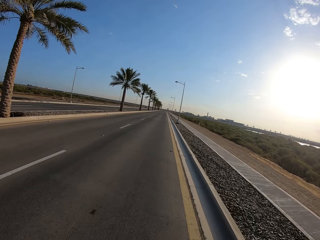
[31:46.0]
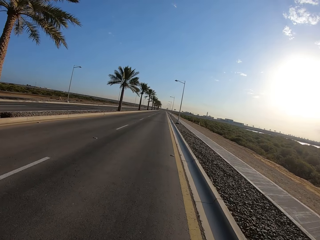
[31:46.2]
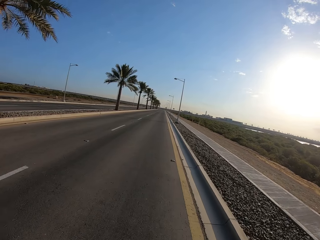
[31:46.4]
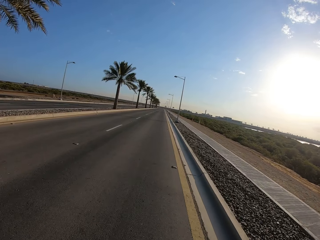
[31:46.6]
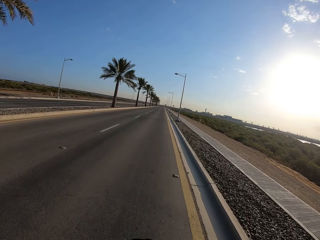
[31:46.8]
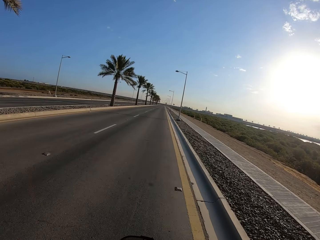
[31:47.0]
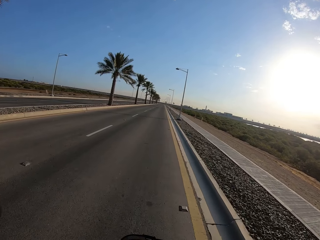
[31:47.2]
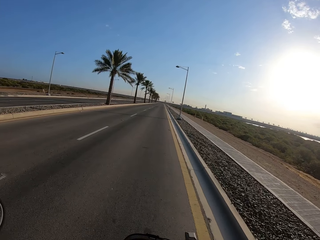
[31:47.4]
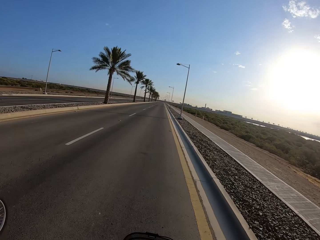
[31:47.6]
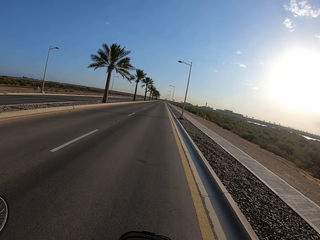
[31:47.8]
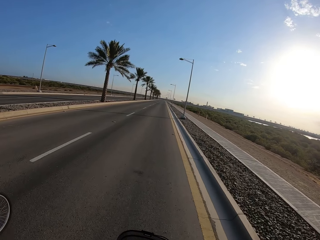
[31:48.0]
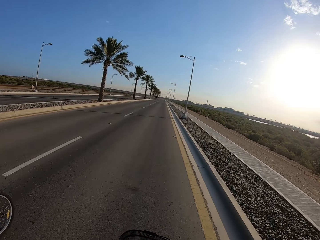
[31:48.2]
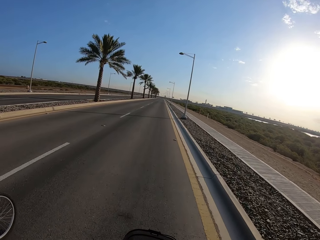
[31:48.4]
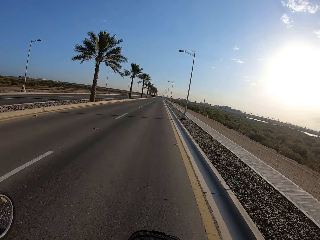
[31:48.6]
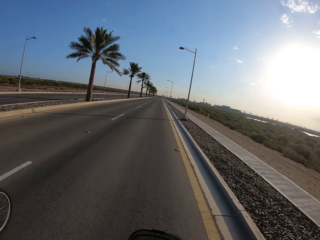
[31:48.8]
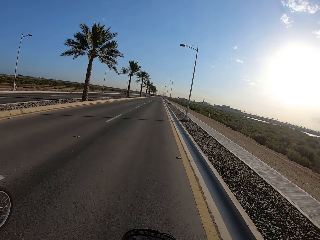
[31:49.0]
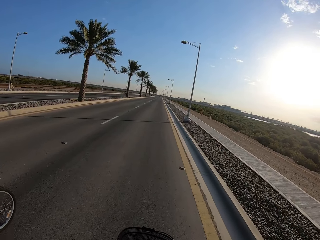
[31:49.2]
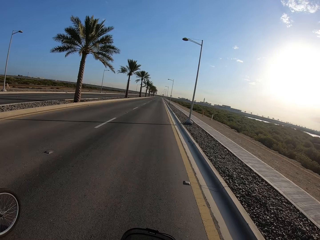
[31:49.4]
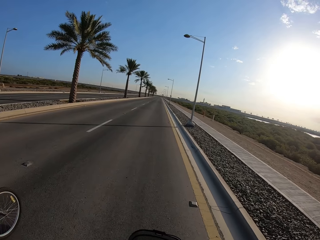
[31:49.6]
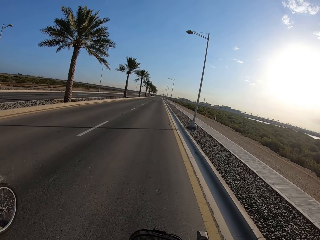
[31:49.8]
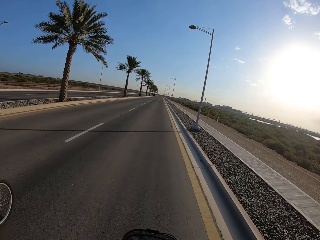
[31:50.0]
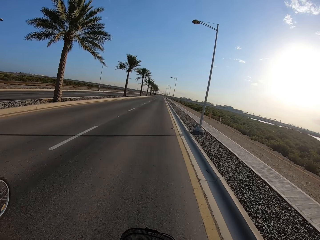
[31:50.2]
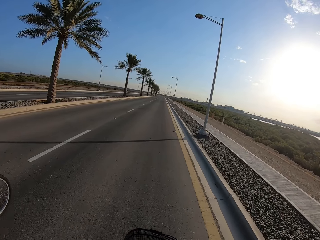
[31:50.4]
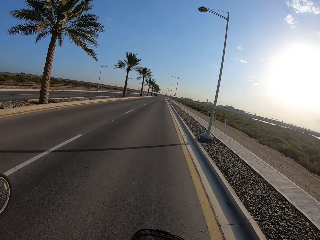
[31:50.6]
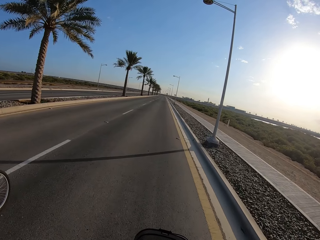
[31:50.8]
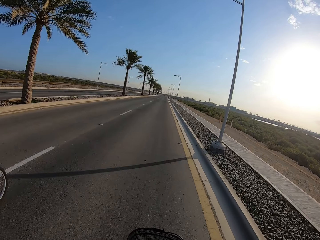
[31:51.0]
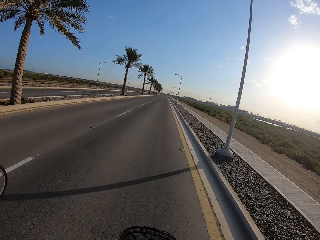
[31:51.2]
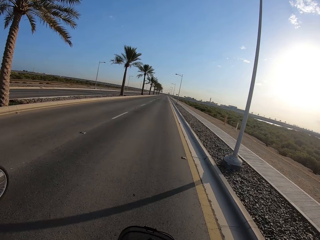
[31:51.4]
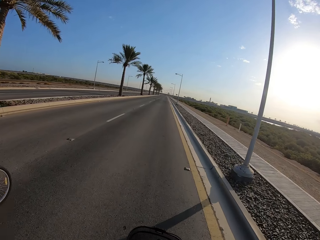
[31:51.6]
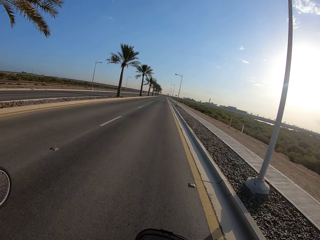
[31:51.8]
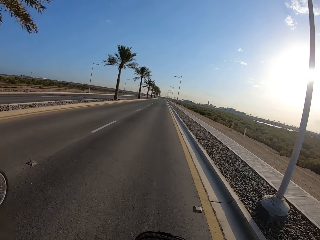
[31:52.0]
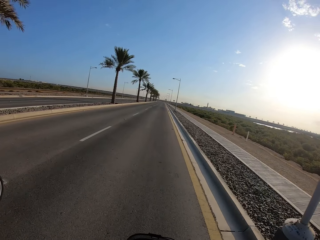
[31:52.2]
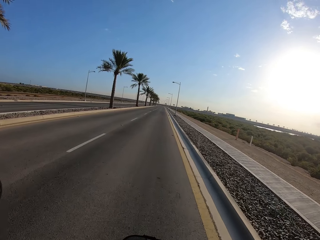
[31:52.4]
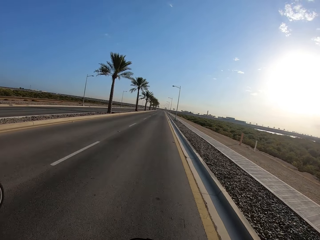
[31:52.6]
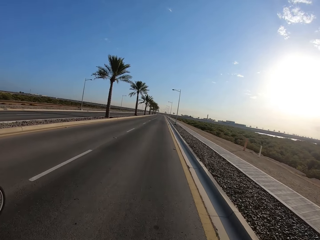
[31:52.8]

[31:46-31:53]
A cyclist cycles on a road with a bicycle.

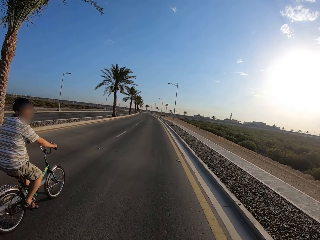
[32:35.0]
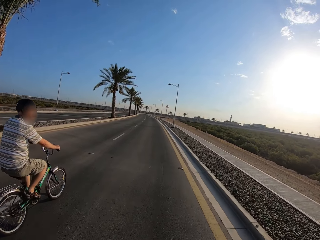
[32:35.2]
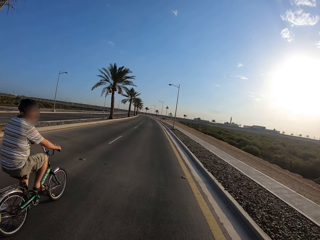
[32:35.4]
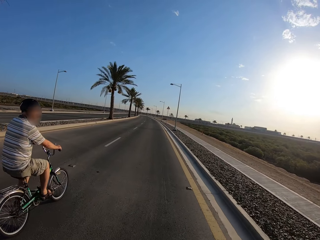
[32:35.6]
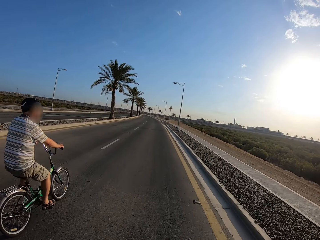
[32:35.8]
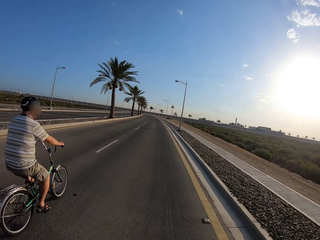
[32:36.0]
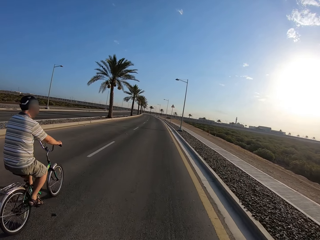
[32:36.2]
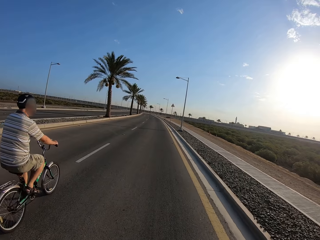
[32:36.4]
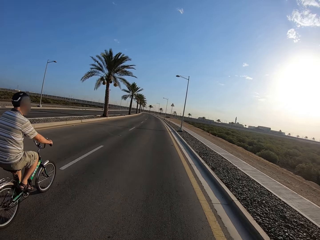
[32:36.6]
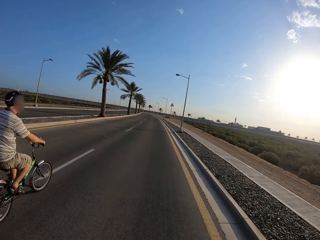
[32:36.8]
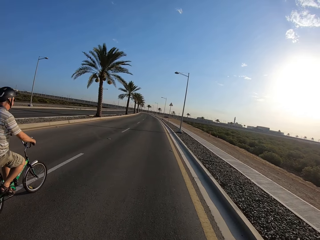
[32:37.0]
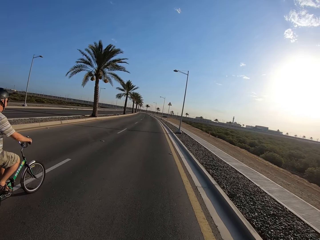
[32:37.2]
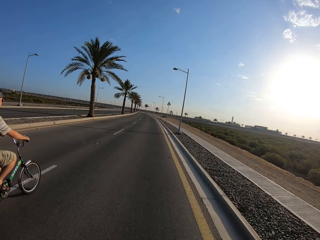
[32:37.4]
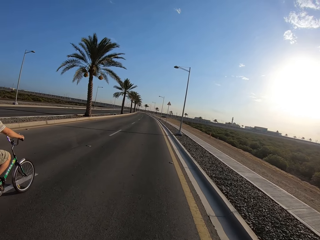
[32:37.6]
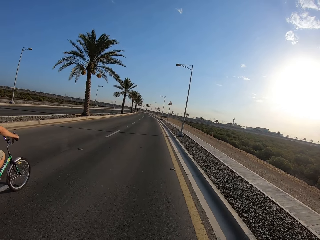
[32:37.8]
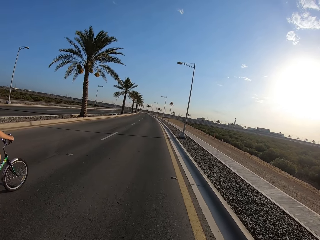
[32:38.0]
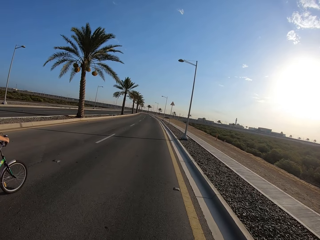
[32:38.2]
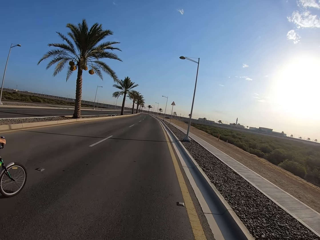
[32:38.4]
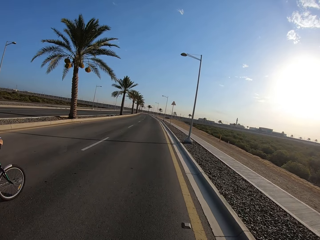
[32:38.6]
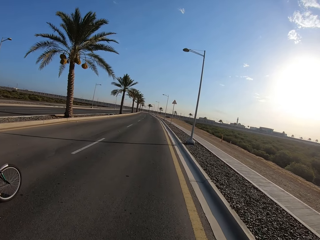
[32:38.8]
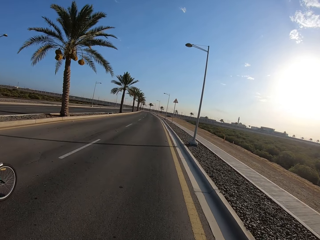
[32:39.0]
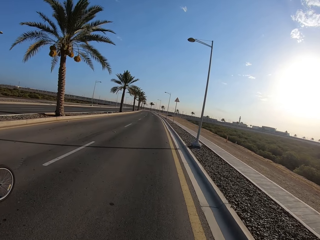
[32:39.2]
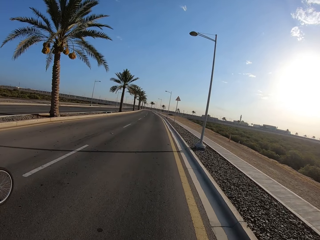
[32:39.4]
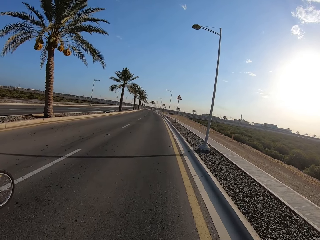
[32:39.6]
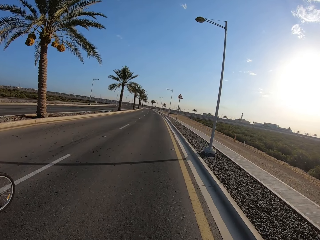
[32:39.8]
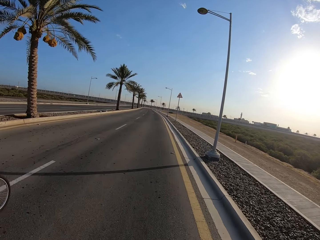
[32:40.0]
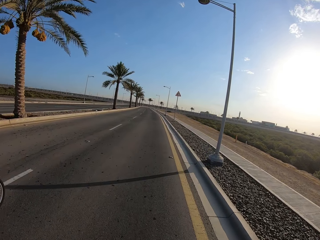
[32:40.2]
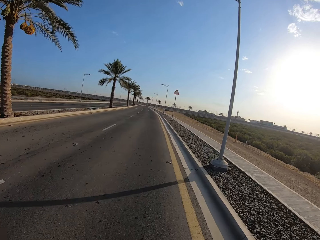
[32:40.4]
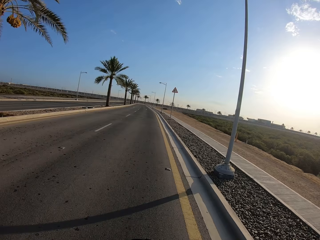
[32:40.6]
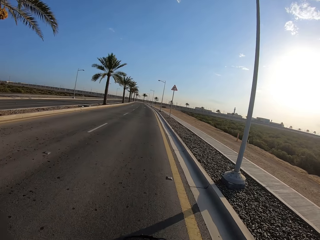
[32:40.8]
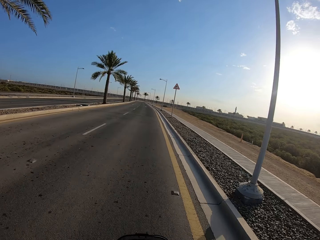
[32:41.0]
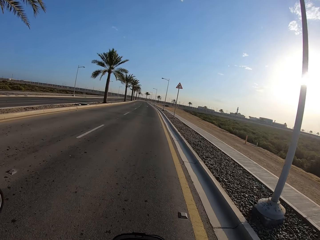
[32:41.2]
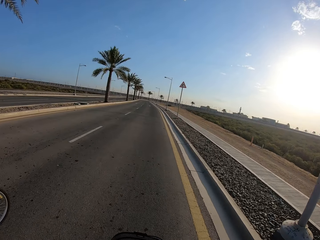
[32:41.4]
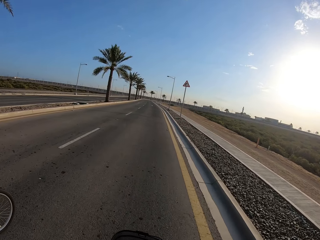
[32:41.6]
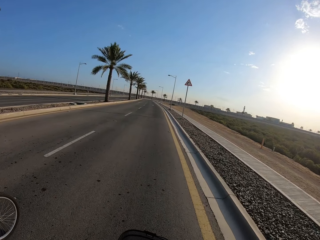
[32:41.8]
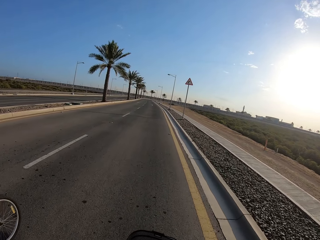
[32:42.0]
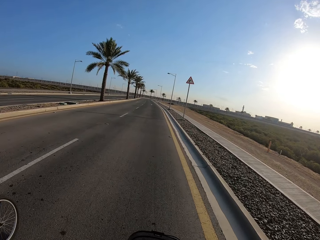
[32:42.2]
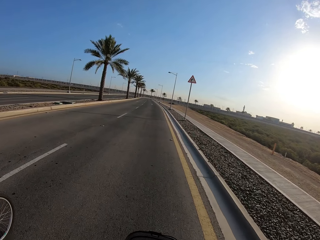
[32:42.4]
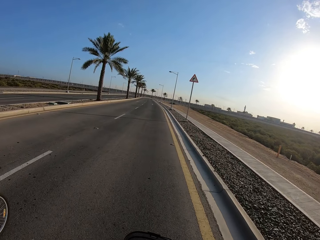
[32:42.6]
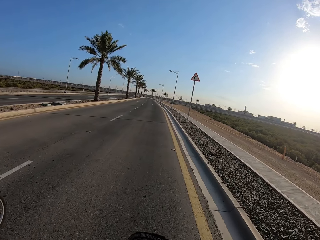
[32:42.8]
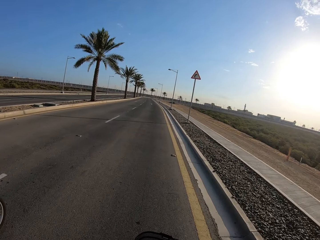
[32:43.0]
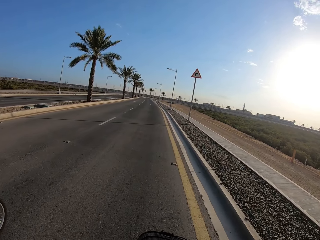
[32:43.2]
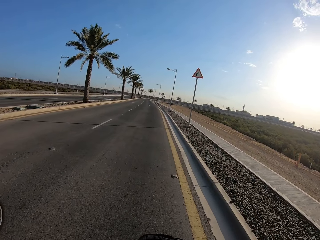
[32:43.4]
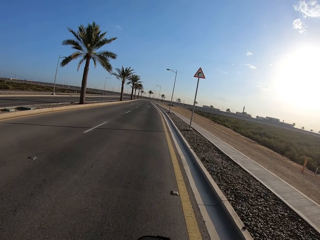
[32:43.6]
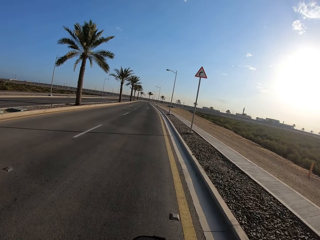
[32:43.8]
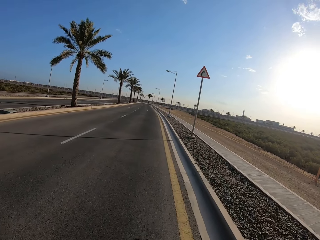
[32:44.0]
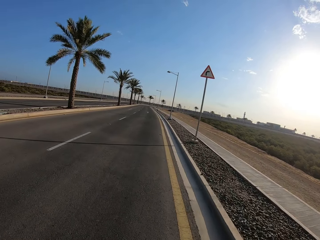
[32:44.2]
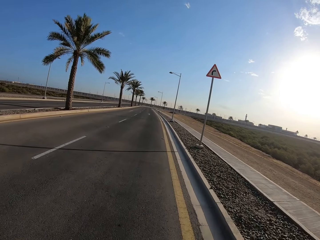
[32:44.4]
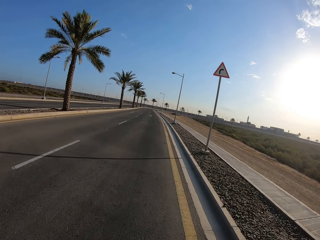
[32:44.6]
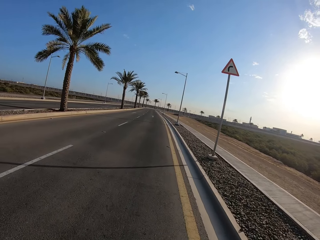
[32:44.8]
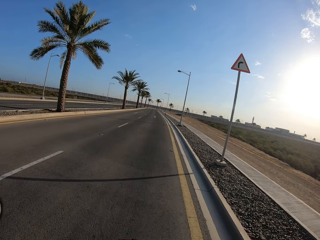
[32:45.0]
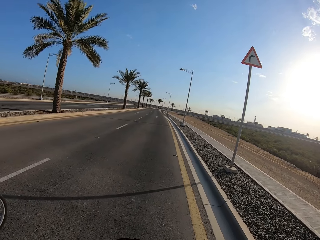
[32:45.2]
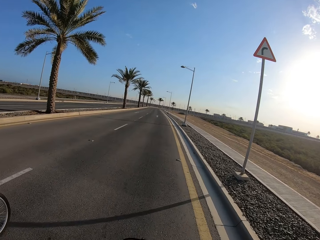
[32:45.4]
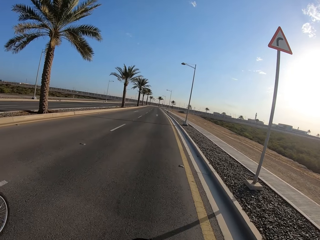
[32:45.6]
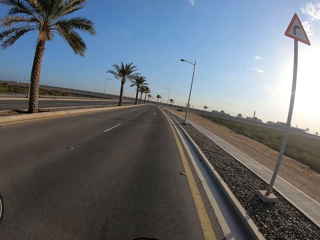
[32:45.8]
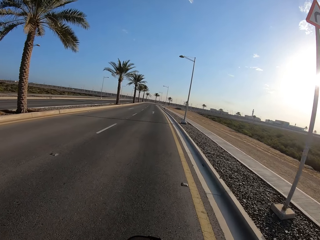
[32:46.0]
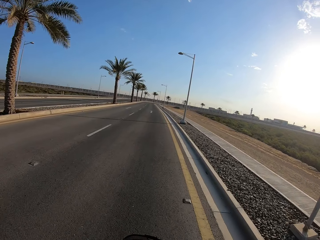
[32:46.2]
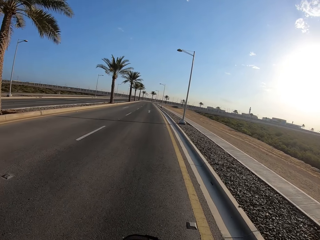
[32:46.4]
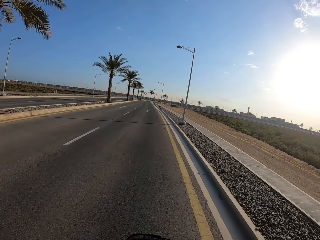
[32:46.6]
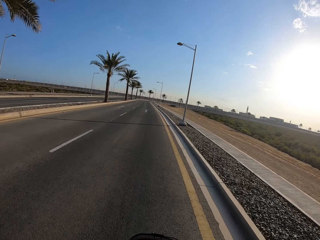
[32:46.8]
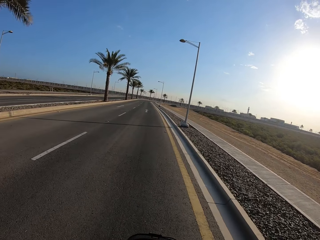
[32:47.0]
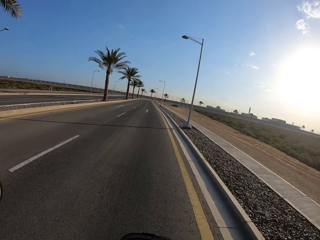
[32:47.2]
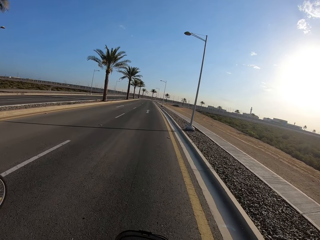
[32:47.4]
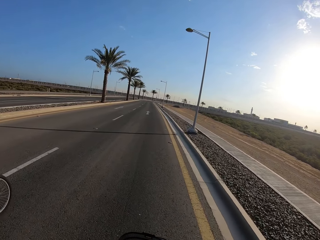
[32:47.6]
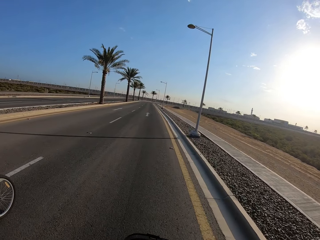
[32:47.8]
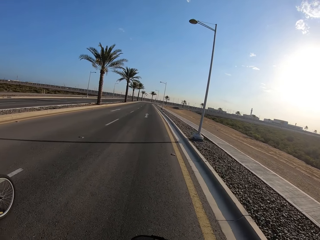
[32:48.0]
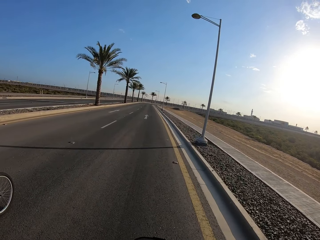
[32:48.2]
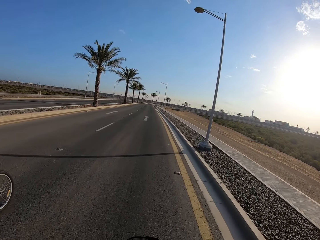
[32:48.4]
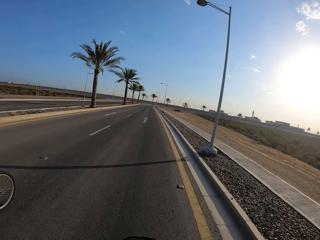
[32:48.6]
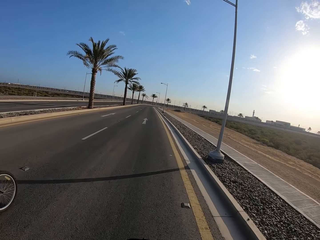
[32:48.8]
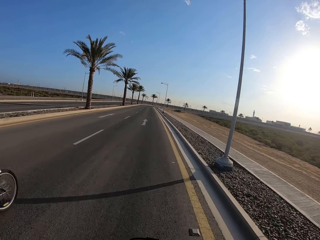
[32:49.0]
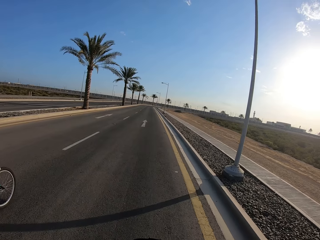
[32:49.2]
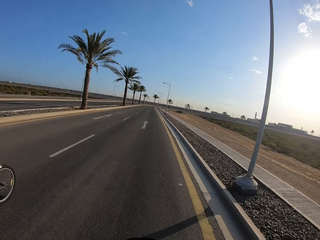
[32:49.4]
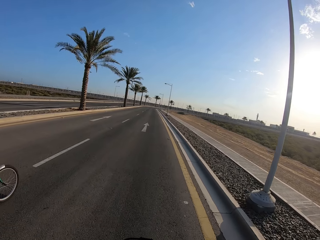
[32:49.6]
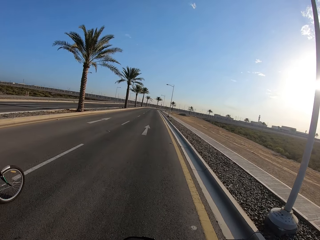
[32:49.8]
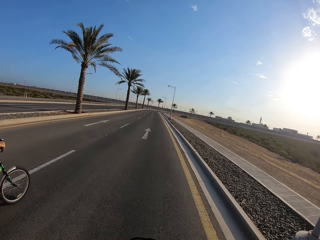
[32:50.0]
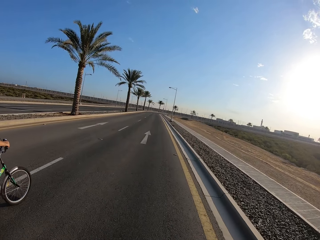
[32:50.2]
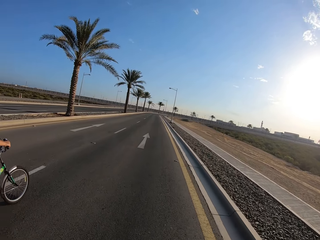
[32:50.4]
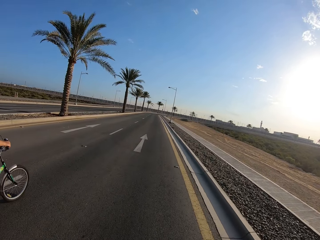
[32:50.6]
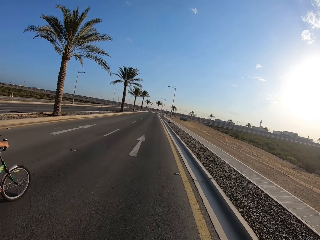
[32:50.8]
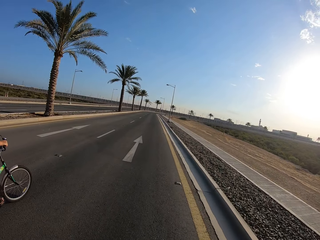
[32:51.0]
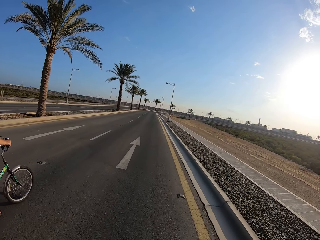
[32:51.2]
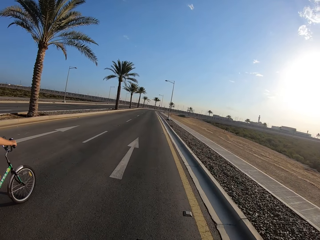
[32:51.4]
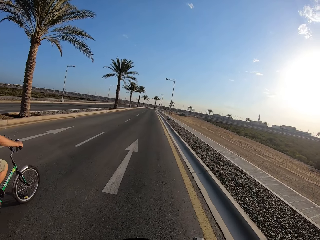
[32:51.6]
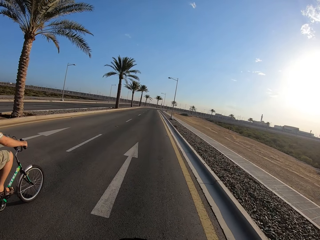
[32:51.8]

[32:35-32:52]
A person is riding a bicycle.
